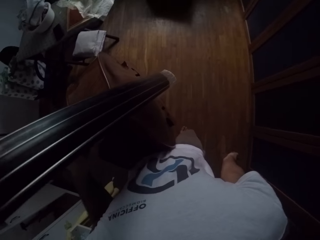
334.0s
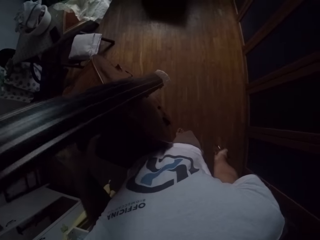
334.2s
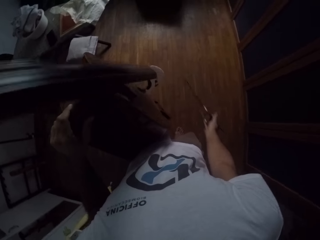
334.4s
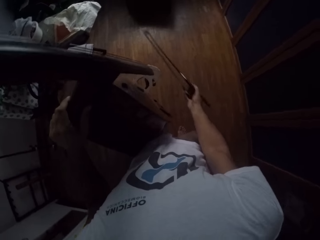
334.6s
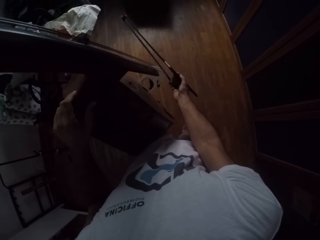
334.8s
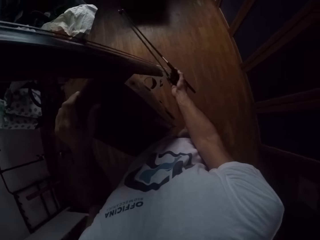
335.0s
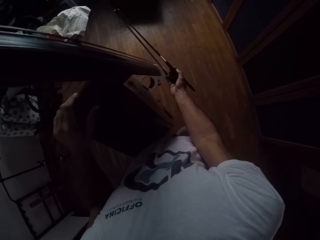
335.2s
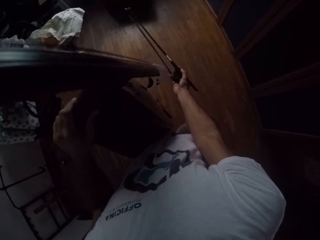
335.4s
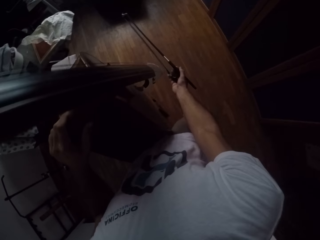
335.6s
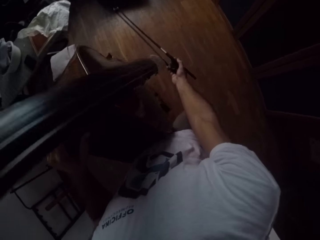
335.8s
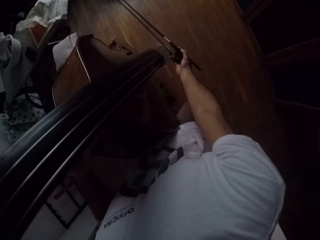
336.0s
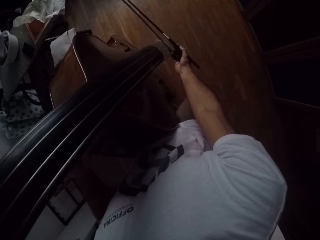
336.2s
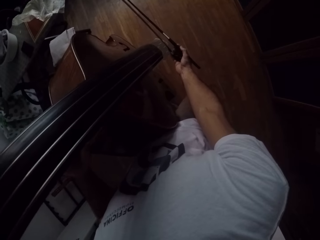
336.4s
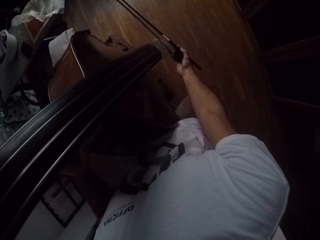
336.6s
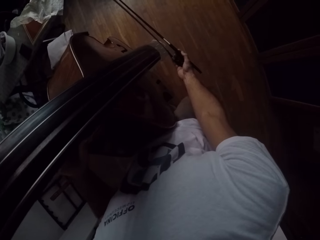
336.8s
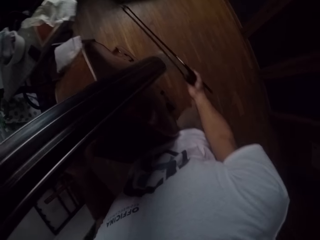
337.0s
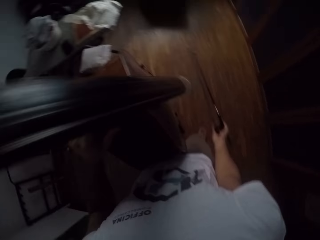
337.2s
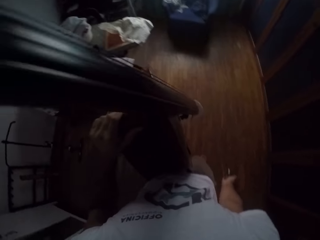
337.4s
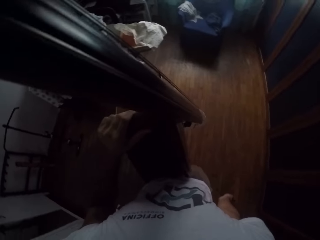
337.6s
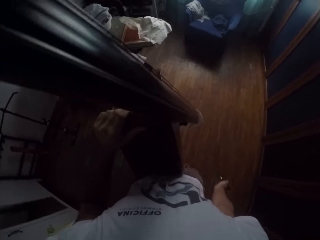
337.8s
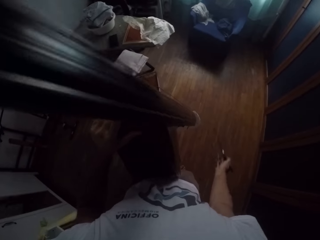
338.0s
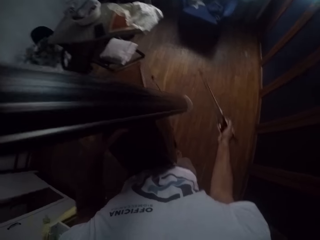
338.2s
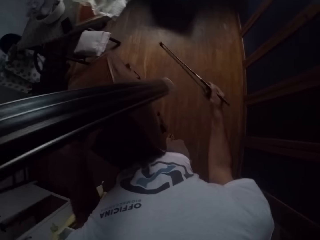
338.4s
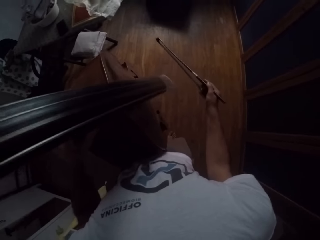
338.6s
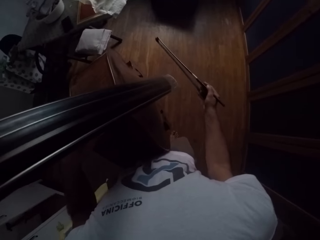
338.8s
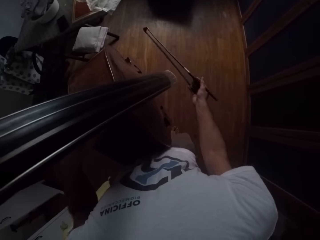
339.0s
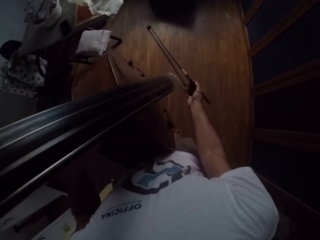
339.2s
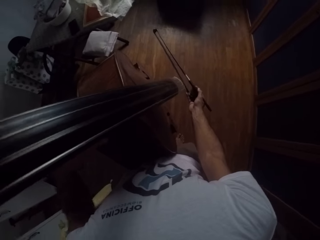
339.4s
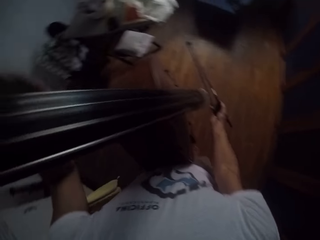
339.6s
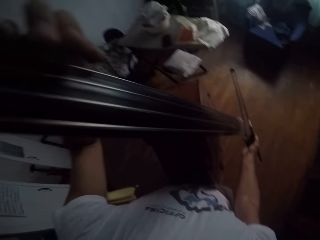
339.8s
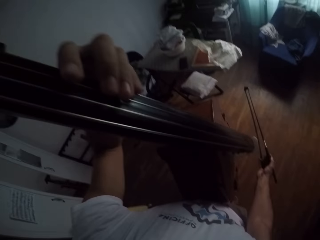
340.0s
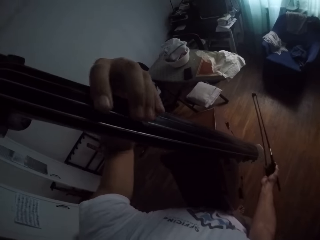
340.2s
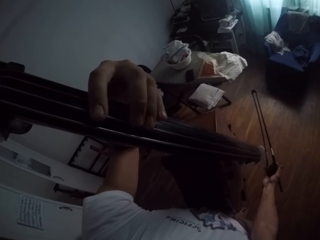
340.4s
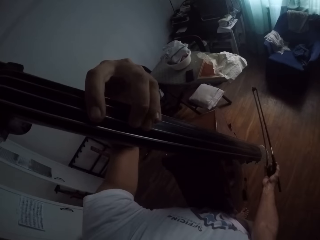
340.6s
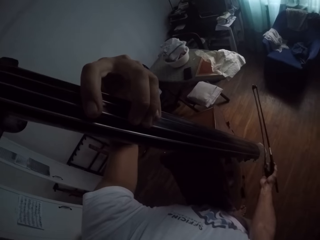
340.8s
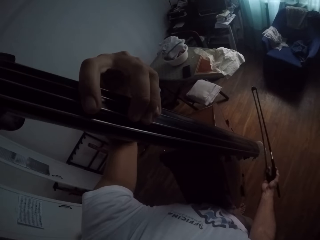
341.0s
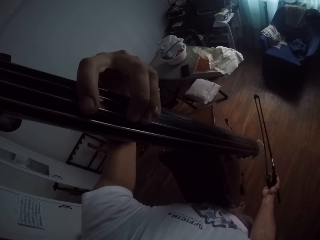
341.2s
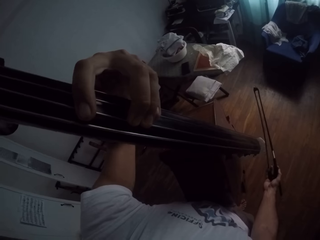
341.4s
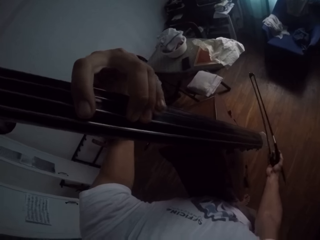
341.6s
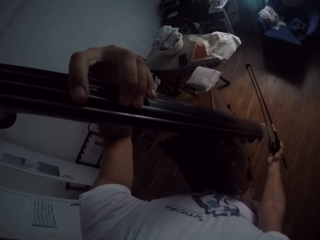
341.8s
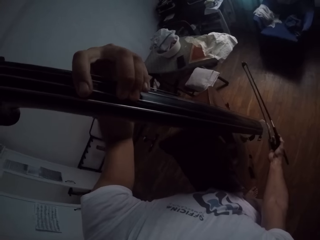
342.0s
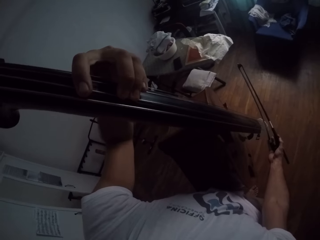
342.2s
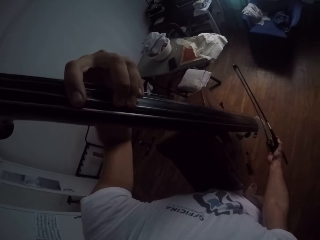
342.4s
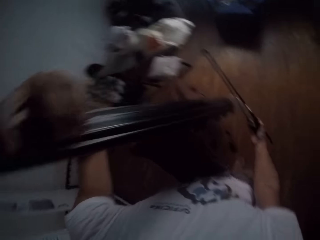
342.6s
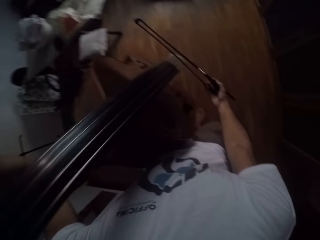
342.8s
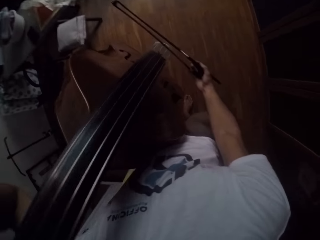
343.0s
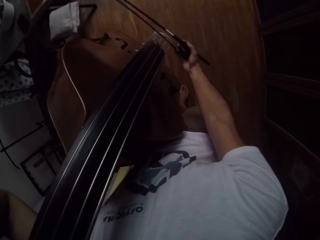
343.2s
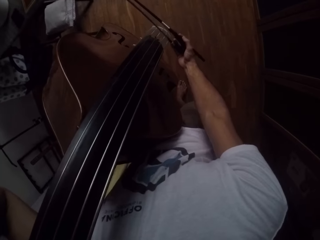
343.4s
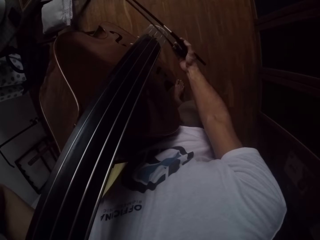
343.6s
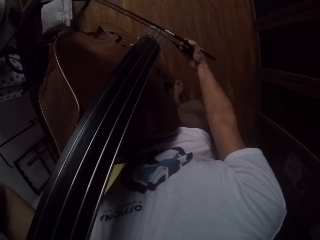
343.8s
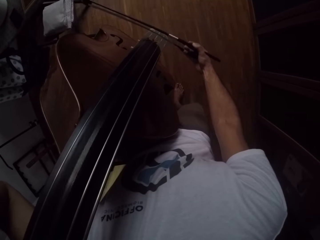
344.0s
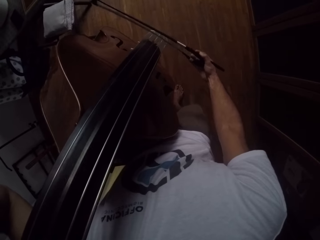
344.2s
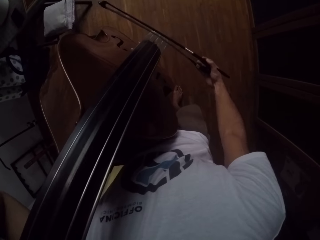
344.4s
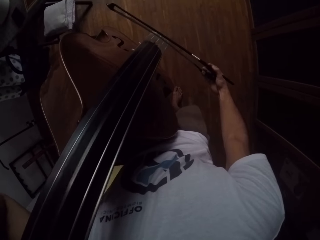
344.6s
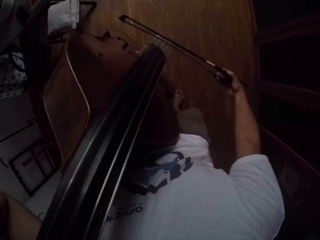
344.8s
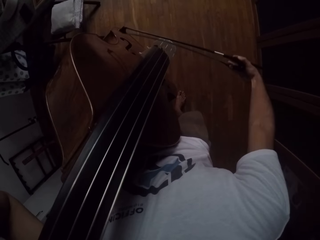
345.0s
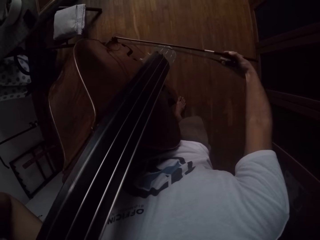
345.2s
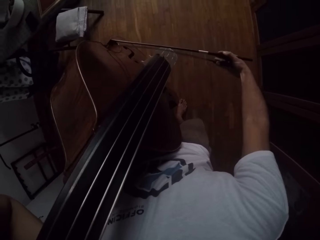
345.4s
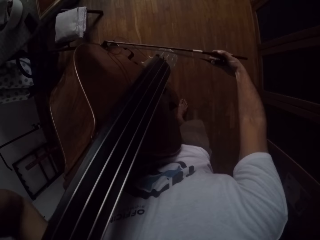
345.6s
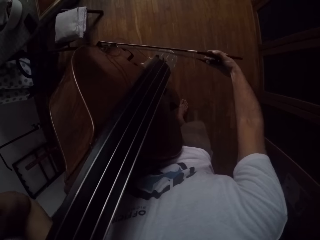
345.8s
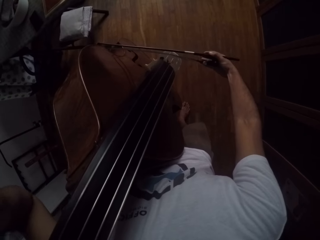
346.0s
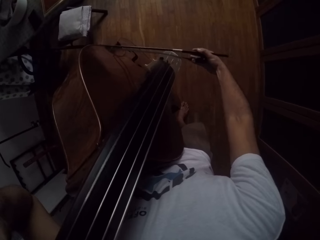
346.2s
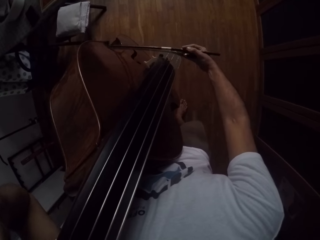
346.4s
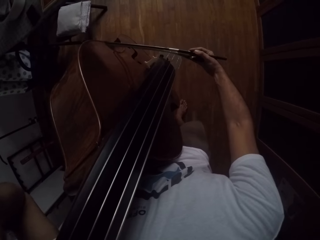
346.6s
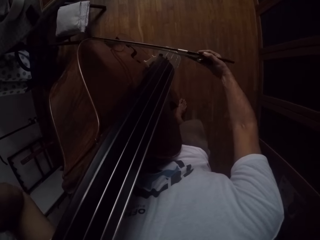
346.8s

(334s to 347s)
The camera wearer holds the violin. They play the violin.
